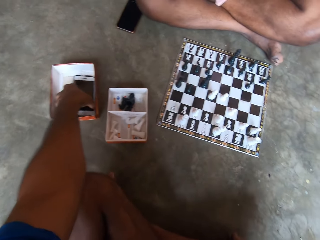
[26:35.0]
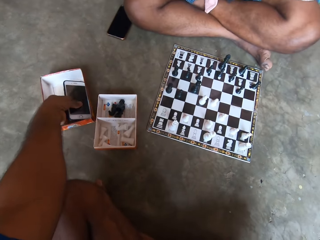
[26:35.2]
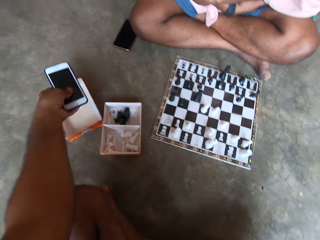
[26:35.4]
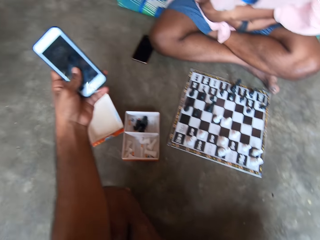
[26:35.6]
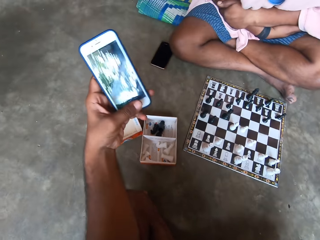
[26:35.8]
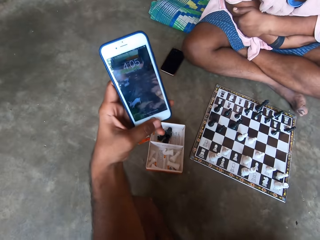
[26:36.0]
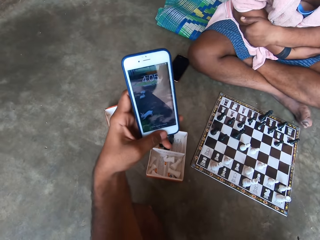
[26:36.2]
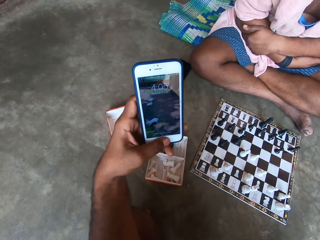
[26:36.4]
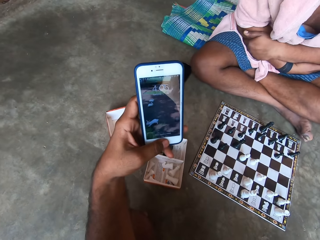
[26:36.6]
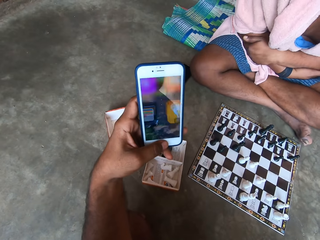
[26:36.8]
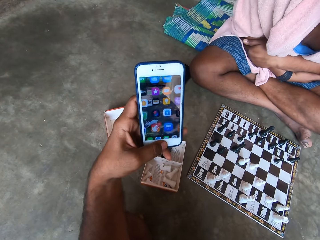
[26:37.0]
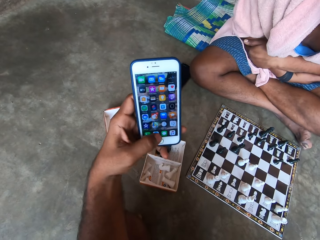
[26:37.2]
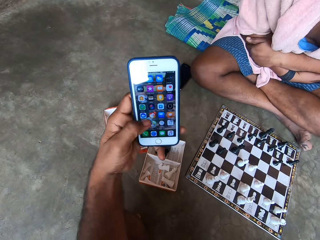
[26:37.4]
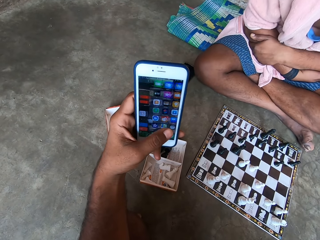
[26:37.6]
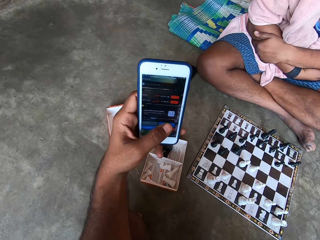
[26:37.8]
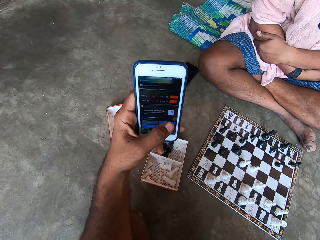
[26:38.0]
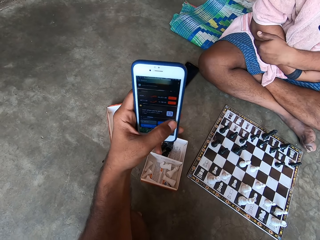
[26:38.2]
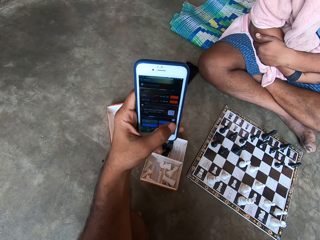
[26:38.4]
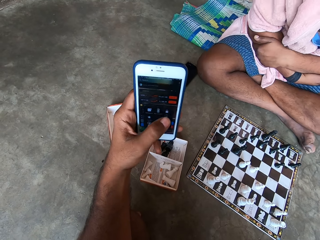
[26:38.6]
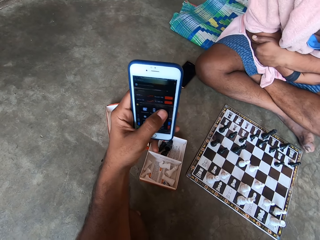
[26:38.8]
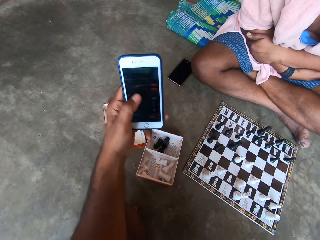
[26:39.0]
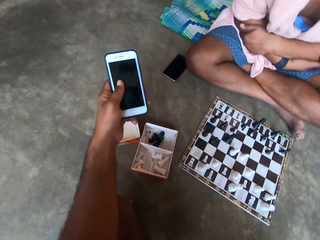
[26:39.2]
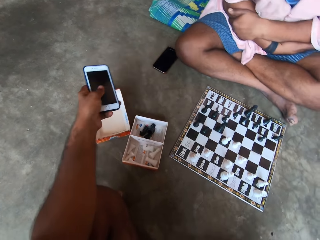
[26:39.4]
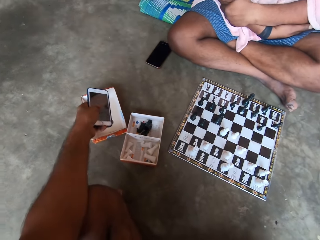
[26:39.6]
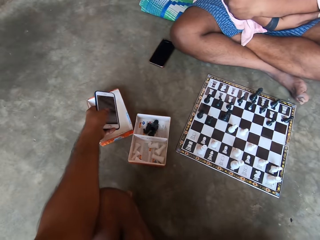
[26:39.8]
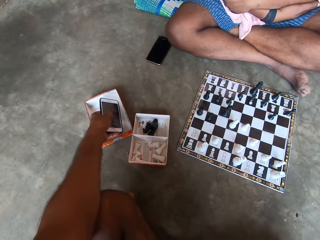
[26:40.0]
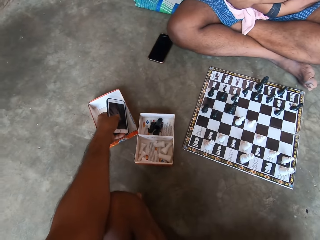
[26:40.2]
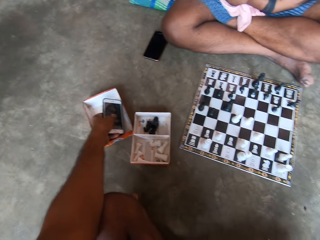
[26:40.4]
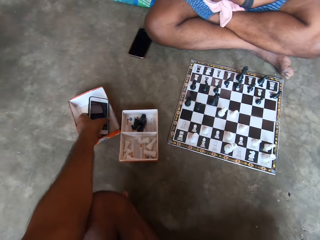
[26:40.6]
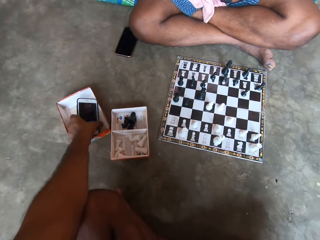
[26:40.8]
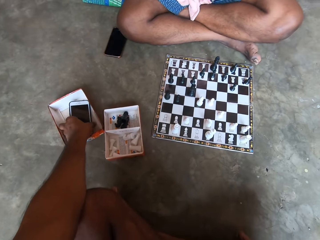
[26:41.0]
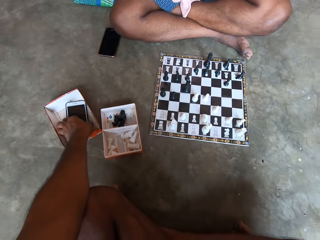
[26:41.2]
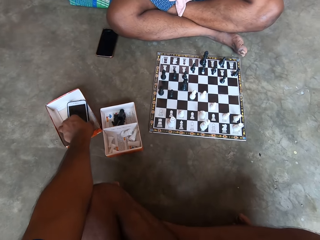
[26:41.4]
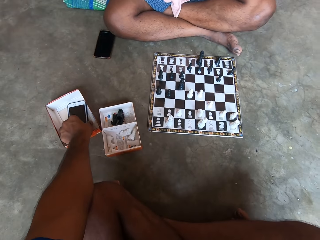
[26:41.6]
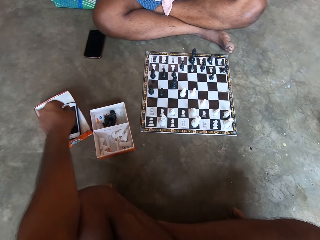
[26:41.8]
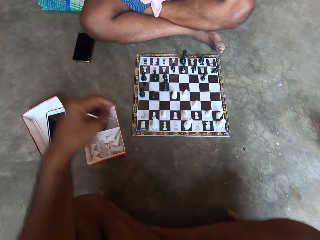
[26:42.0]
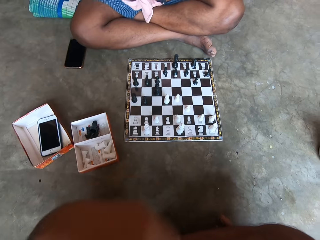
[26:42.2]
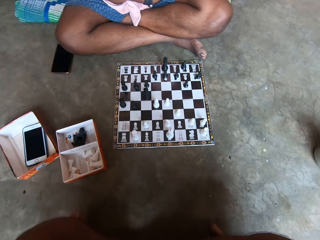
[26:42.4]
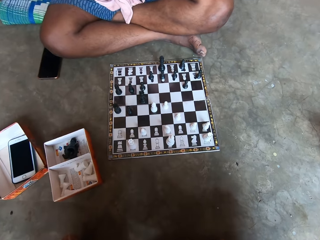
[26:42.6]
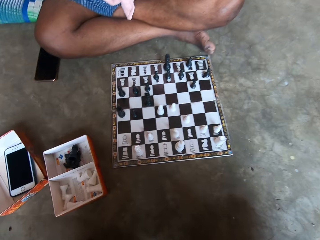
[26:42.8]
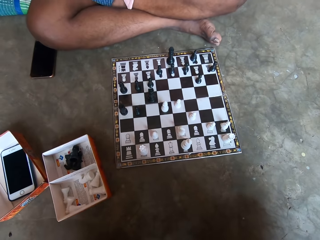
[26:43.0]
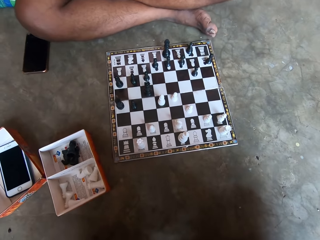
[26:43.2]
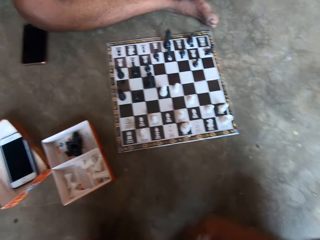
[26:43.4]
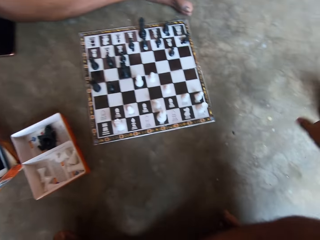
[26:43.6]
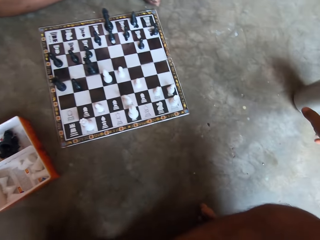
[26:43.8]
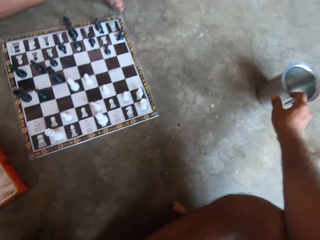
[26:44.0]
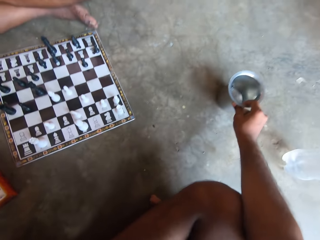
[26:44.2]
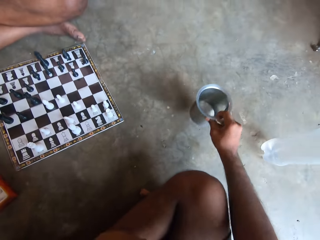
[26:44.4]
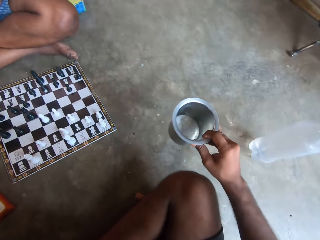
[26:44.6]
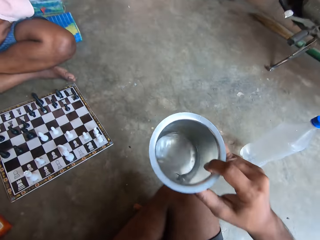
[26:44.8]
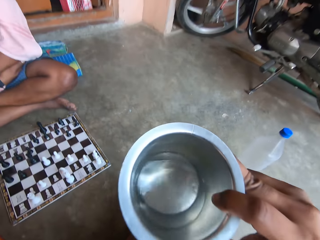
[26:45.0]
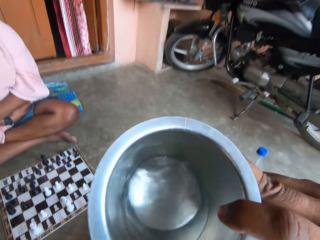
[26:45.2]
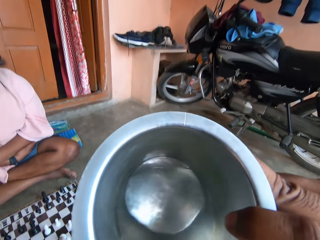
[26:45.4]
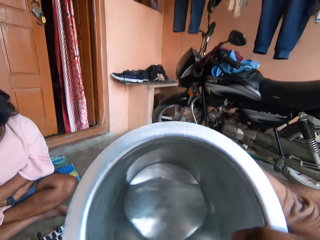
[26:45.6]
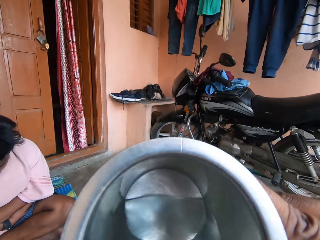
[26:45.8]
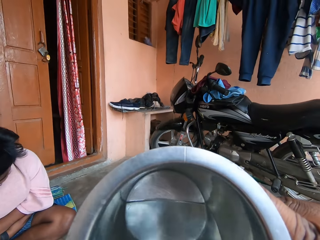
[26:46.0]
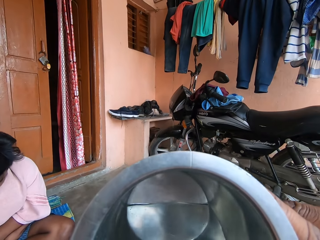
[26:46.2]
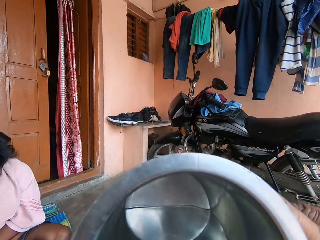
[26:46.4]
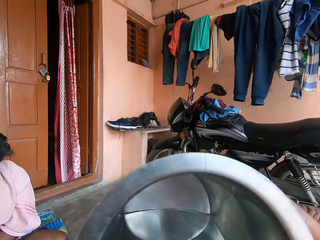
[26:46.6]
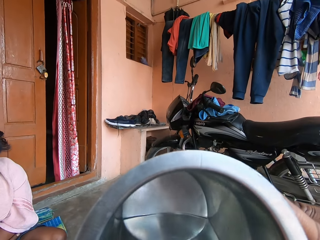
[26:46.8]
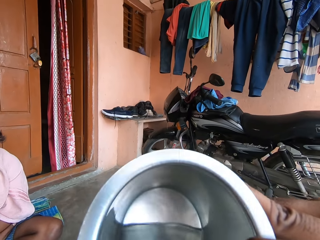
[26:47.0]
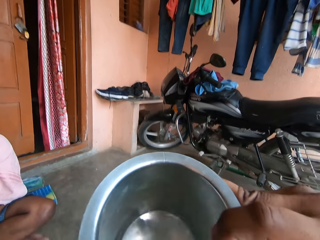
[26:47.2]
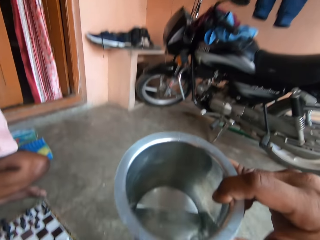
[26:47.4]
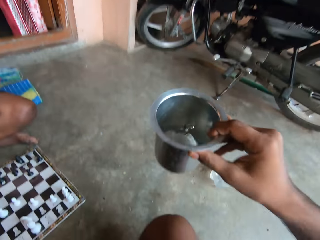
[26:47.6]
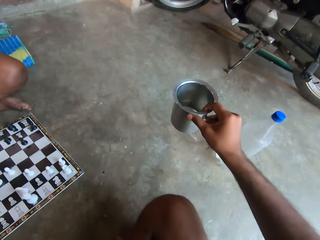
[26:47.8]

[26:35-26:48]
The camera wearer picks up a phone from the box. They look at the phone. They operate the phone. They place the phone in the box. They look at the chessboard. They pick up a can or water glass from the floor. They drink water from the can.

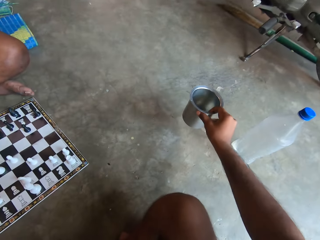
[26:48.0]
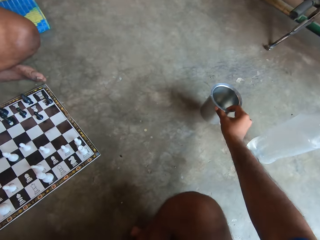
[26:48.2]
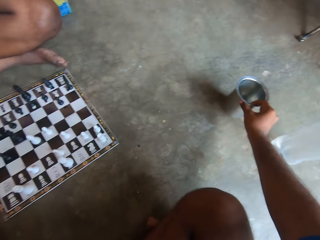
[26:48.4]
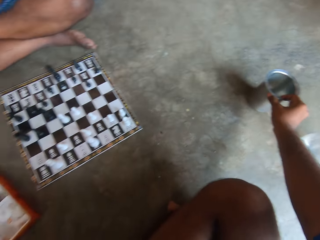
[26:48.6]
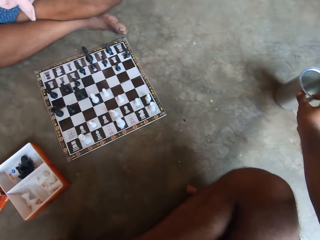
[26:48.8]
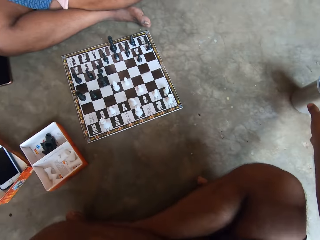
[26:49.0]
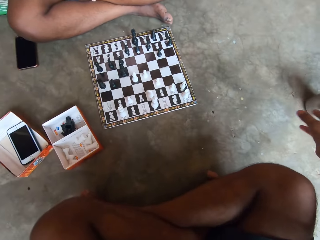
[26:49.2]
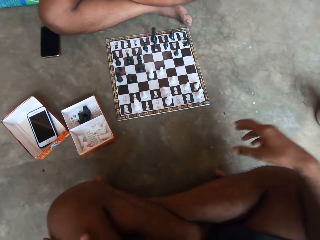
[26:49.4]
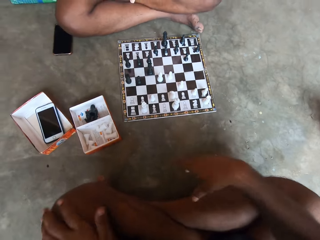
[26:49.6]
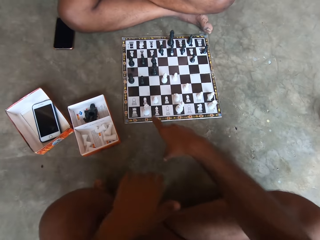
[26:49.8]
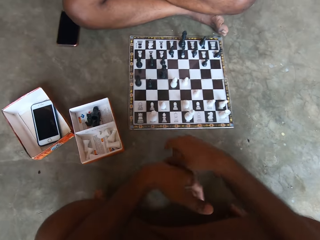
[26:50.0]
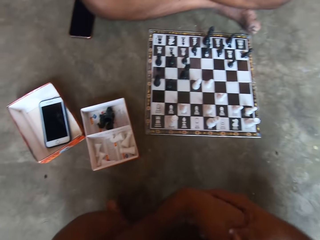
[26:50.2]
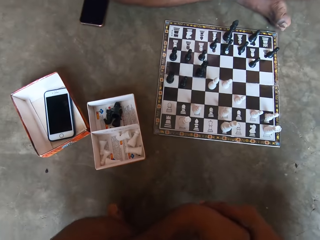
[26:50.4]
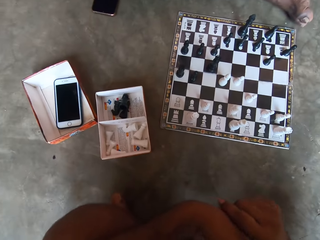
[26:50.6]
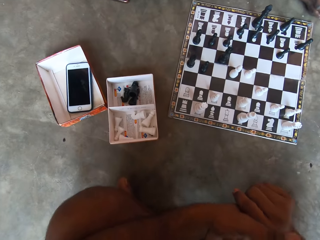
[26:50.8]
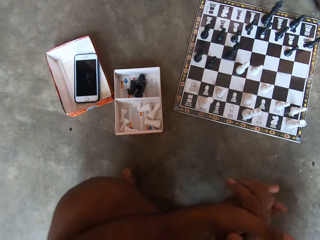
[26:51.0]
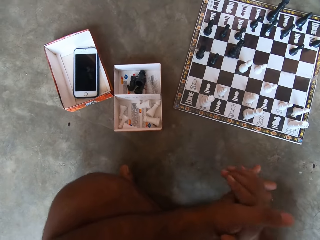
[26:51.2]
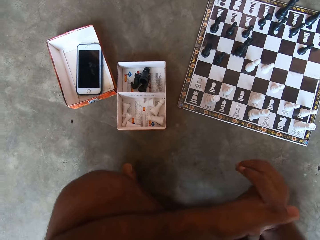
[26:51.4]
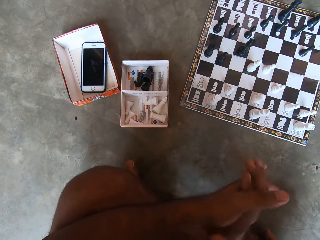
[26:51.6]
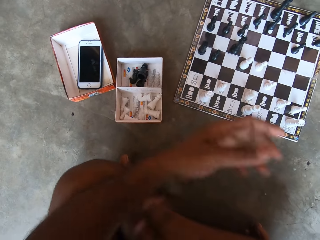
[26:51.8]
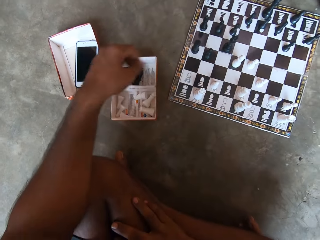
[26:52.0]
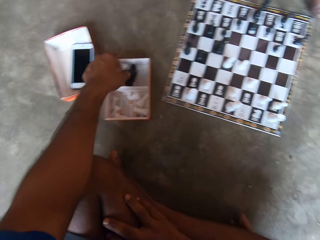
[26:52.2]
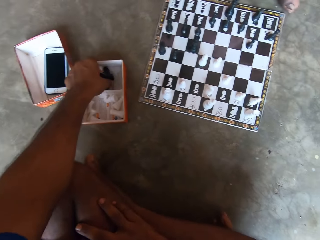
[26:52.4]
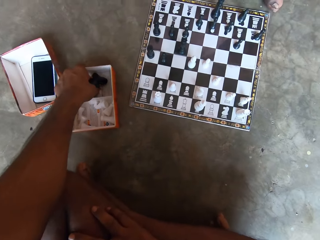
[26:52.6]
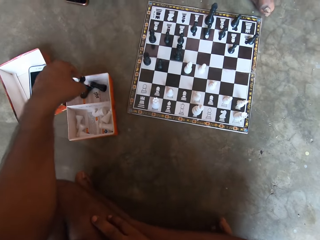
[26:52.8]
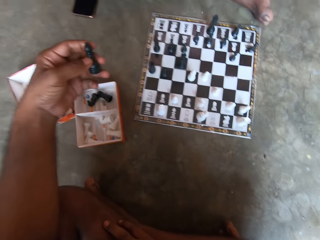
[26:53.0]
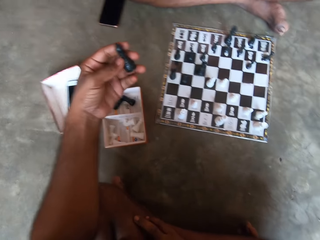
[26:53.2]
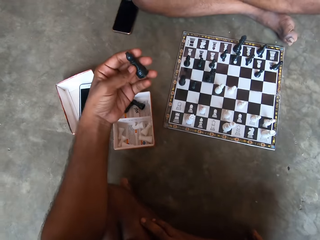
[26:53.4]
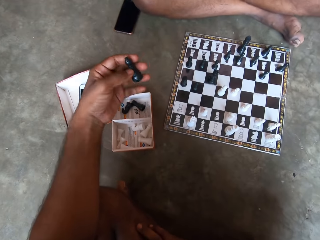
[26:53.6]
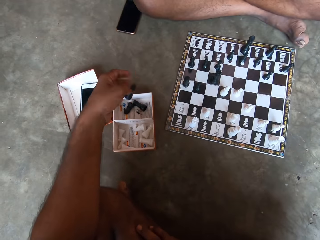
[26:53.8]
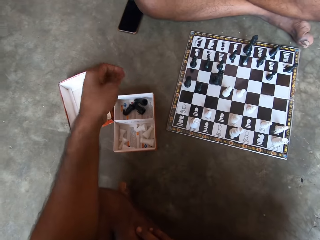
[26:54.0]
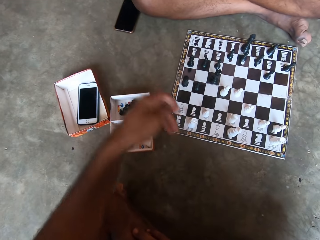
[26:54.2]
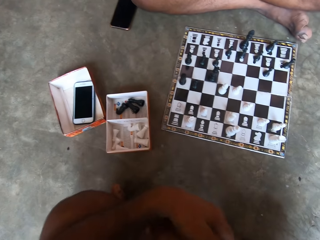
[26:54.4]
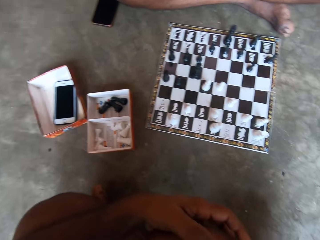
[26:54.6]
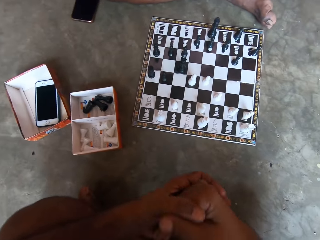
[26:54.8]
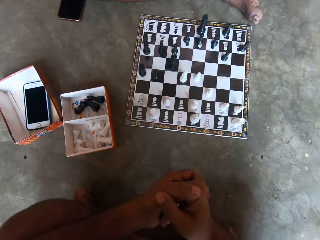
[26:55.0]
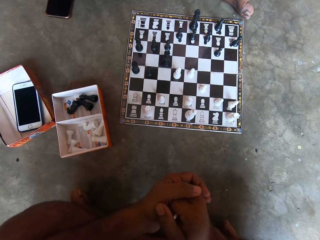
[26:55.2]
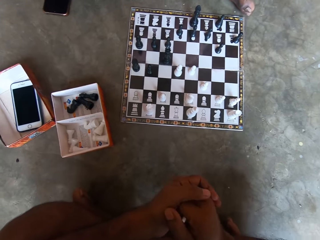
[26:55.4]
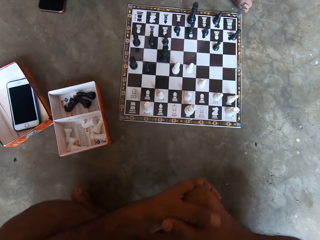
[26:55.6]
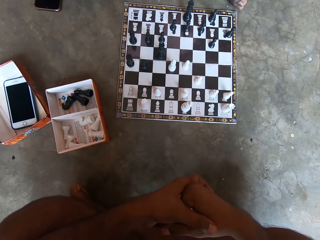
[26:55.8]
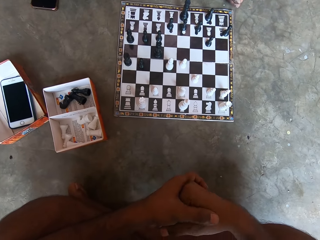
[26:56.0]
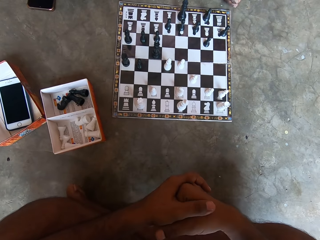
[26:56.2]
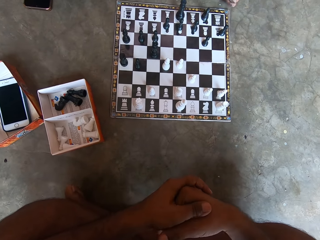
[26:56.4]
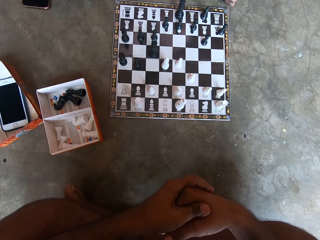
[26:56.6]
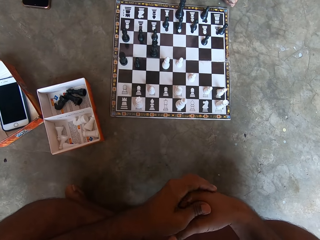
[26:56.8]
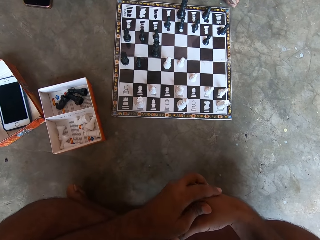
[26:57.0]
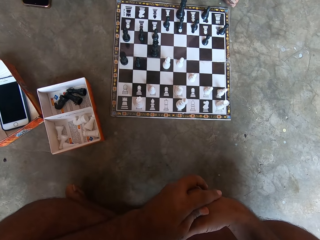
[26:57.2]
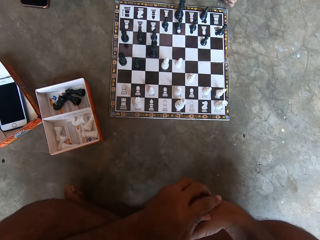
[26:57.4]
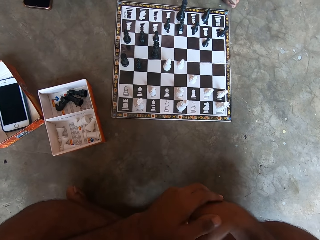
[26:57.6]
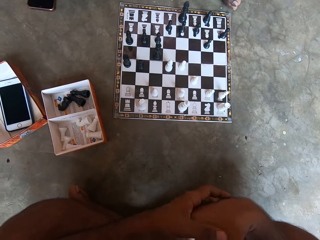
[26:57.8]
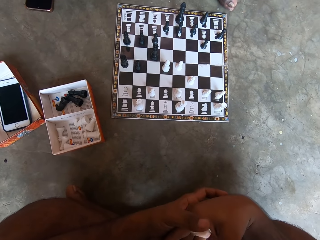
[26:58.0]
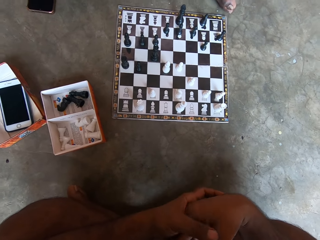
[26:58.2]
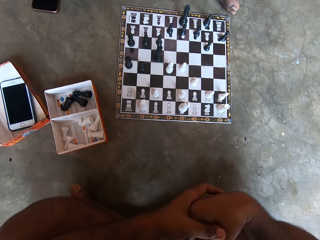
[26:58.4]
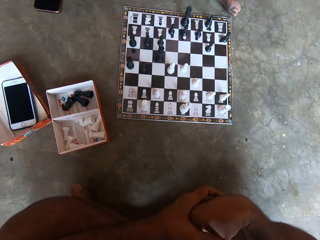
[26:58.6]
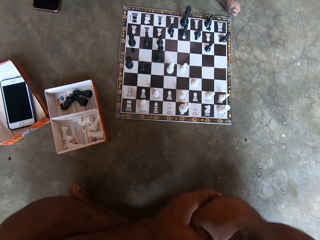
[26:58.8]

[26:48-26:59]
The camera wearer places the can on the floor. He points at the chessboard. He moves the hand. He looks at the chessboard. He rubs his hands. He picks up a game piece from the box. He looks at the game piece. He drops the game piece in the box. He holds his fingers. He looks at the chessboard.
